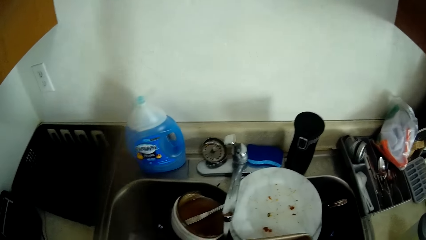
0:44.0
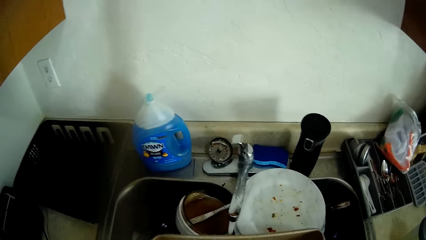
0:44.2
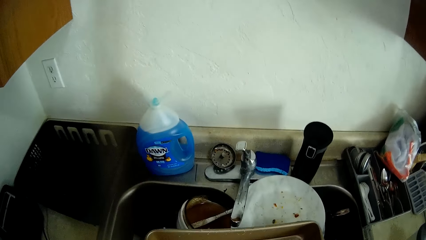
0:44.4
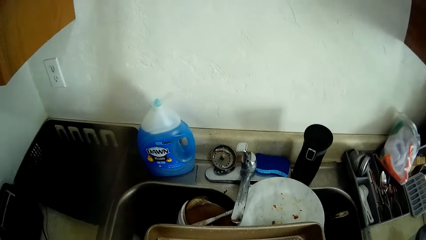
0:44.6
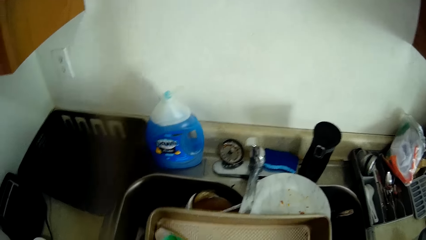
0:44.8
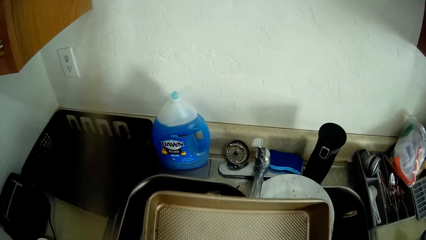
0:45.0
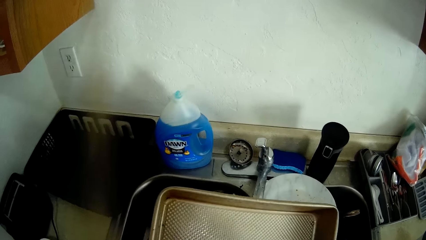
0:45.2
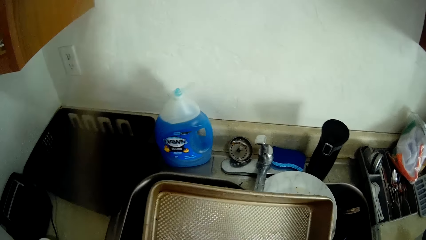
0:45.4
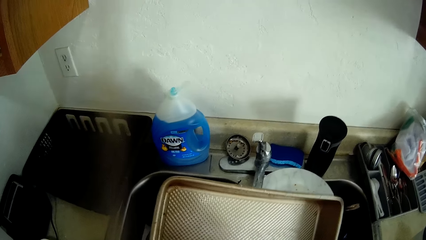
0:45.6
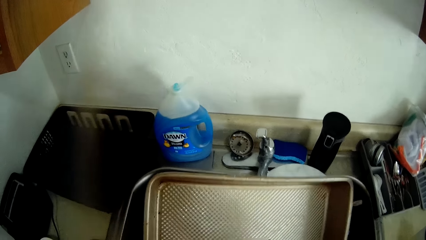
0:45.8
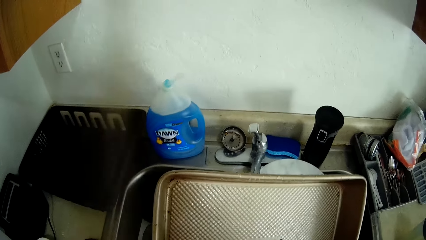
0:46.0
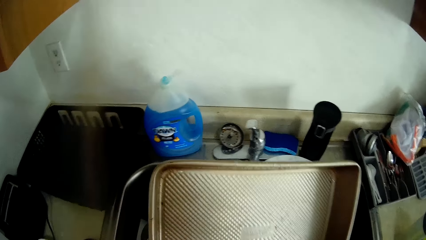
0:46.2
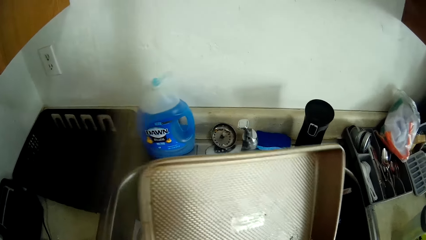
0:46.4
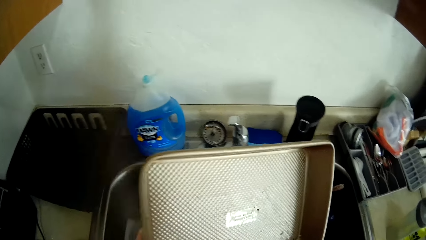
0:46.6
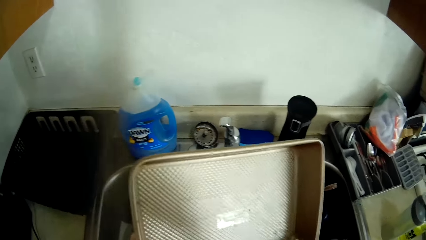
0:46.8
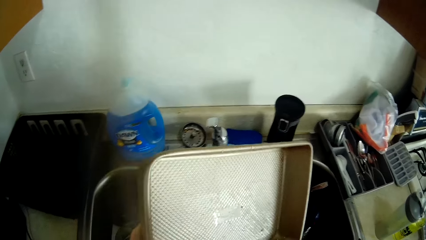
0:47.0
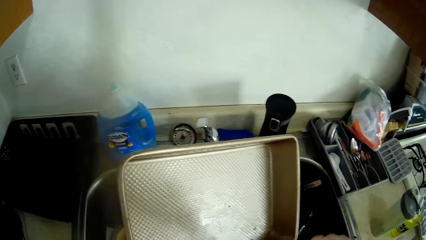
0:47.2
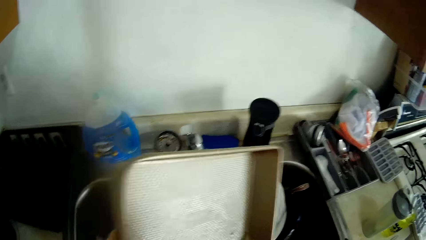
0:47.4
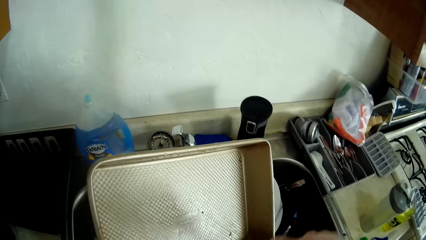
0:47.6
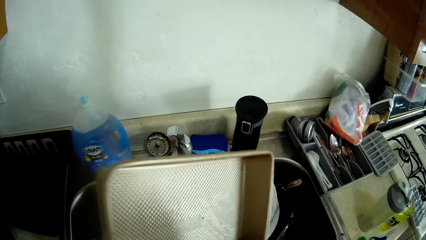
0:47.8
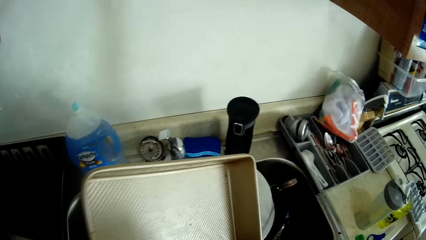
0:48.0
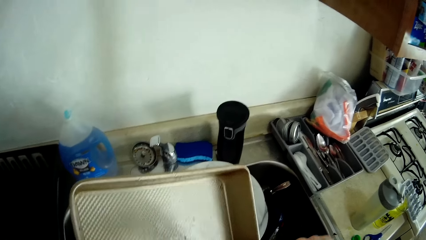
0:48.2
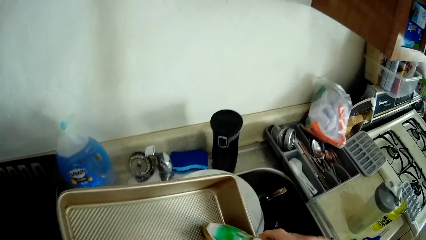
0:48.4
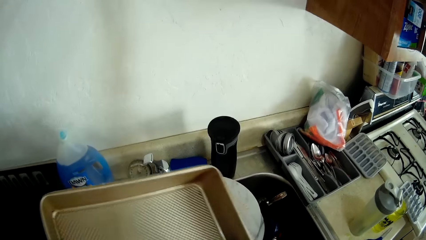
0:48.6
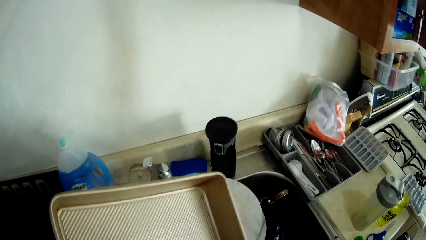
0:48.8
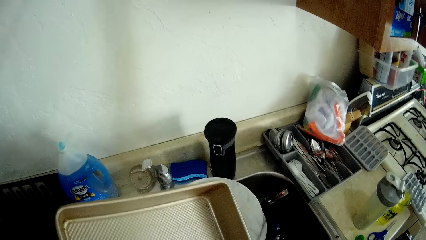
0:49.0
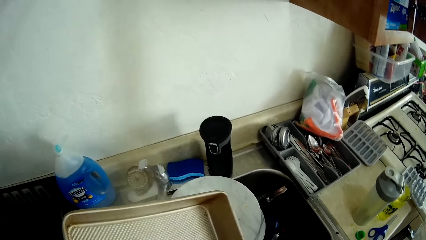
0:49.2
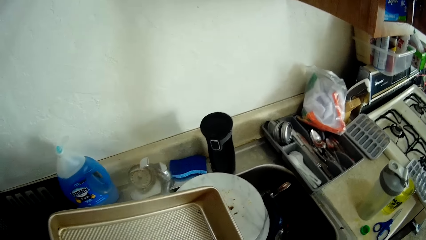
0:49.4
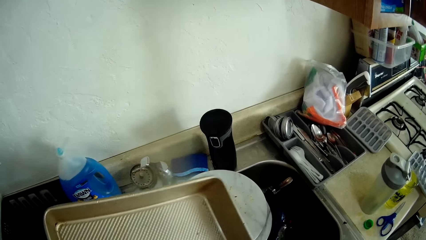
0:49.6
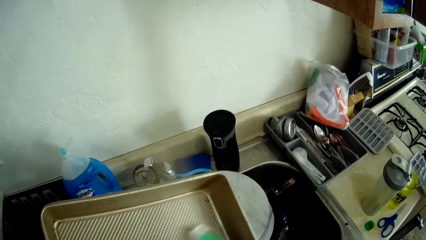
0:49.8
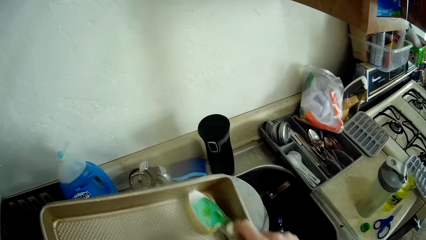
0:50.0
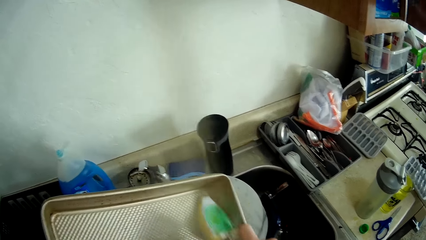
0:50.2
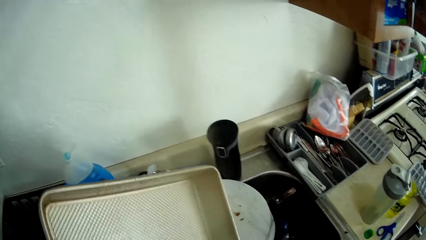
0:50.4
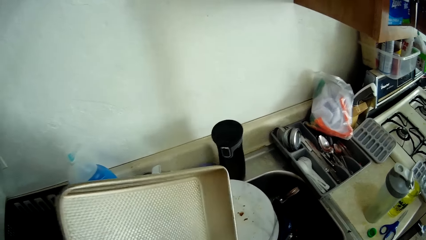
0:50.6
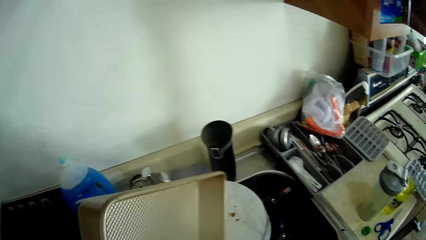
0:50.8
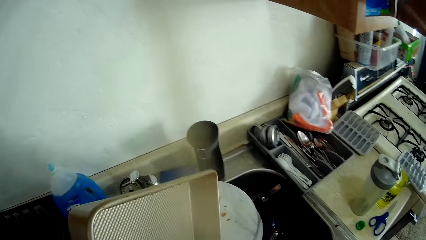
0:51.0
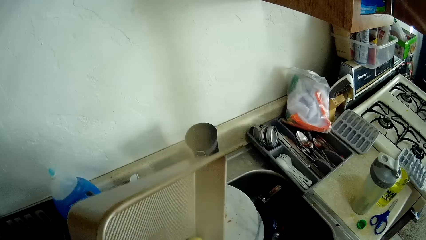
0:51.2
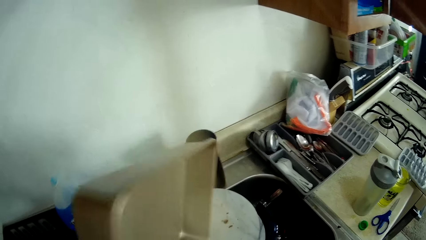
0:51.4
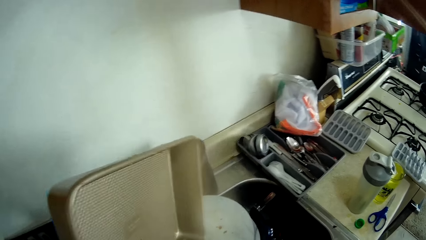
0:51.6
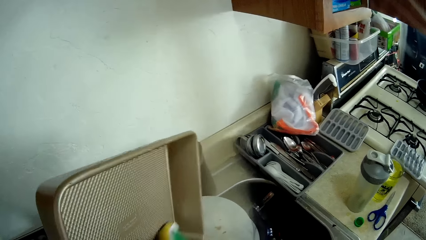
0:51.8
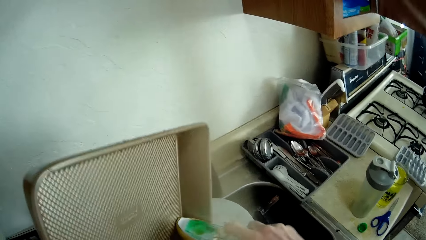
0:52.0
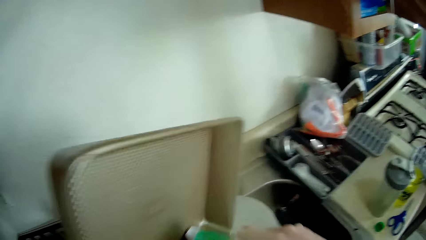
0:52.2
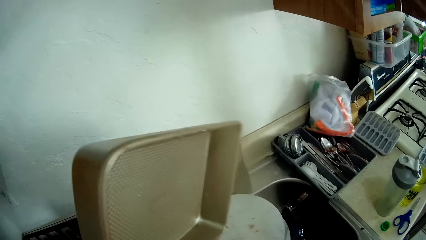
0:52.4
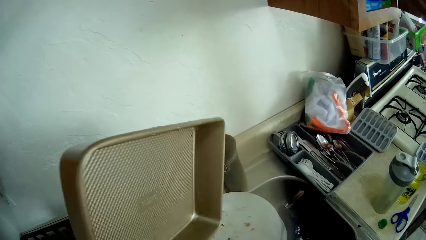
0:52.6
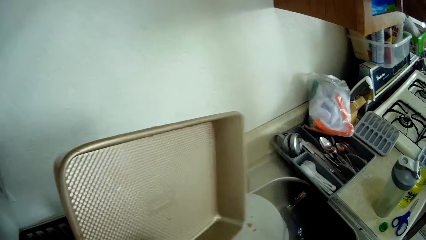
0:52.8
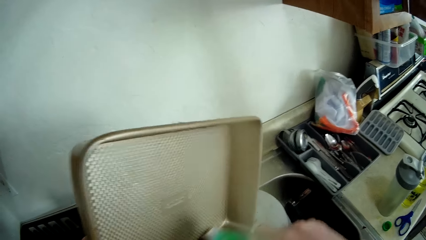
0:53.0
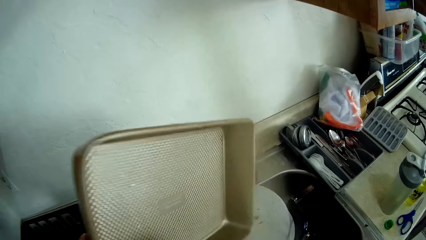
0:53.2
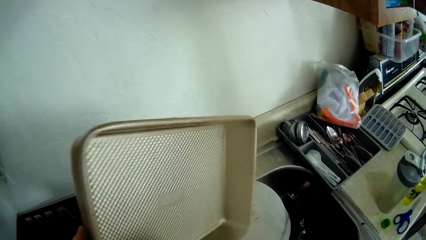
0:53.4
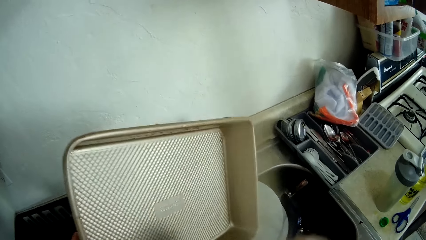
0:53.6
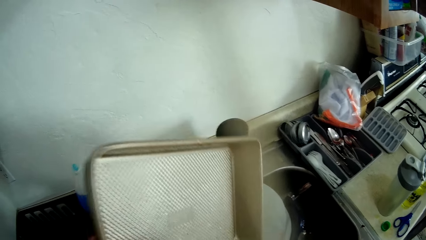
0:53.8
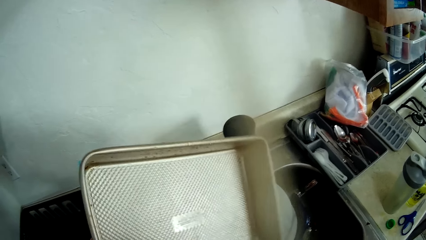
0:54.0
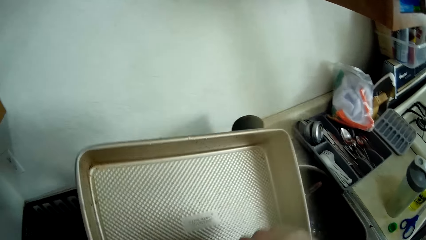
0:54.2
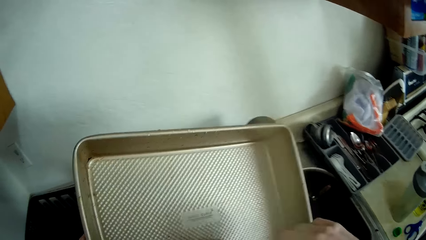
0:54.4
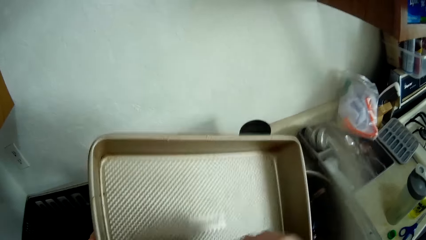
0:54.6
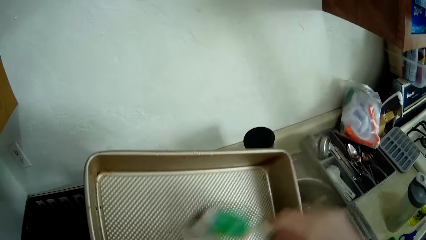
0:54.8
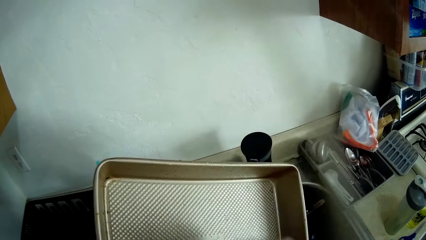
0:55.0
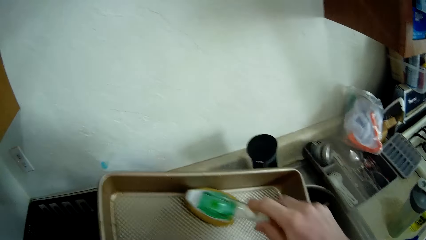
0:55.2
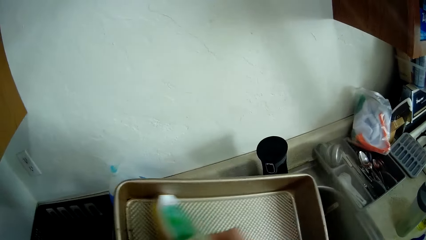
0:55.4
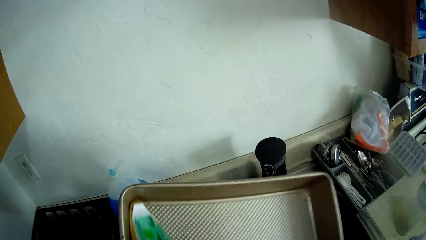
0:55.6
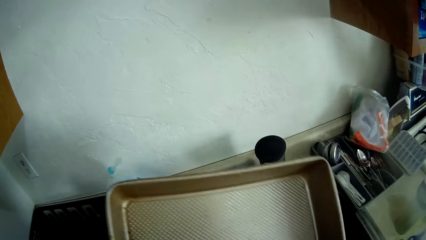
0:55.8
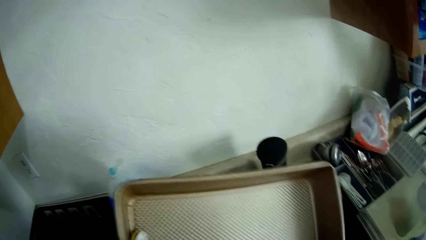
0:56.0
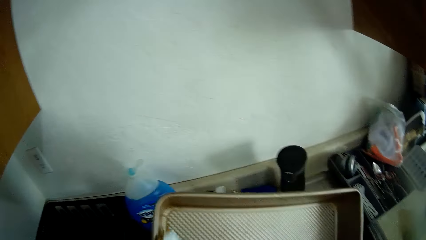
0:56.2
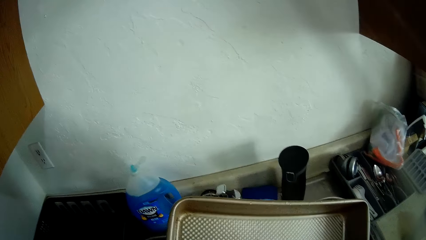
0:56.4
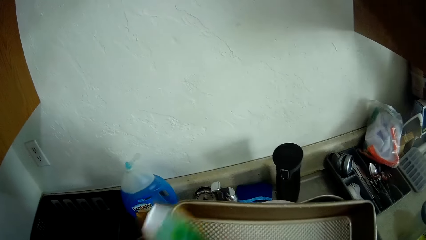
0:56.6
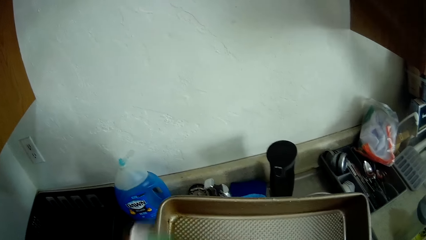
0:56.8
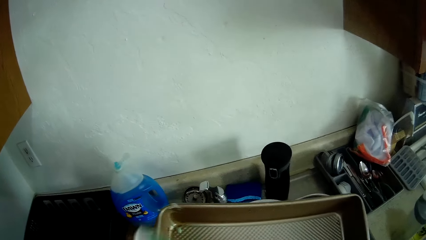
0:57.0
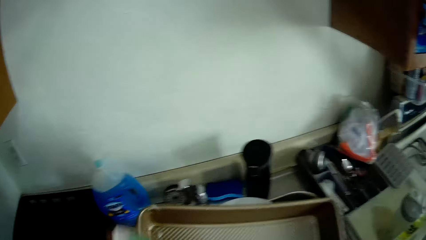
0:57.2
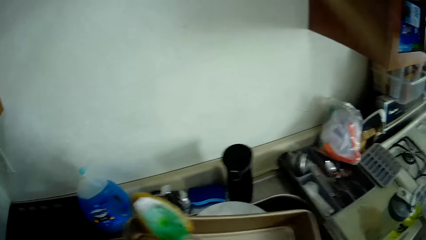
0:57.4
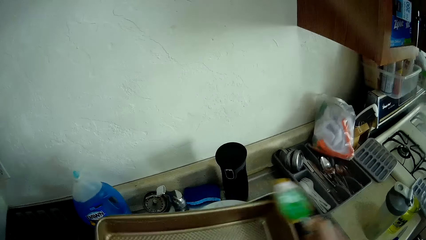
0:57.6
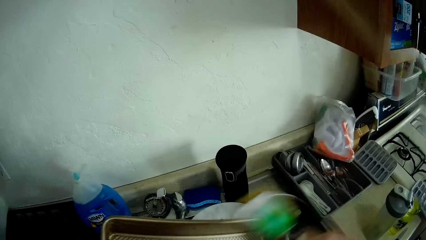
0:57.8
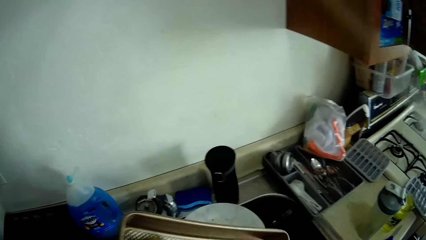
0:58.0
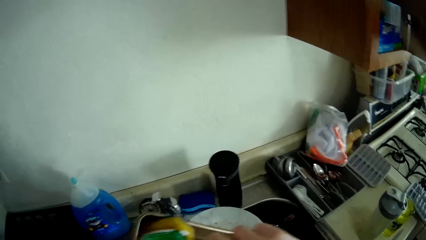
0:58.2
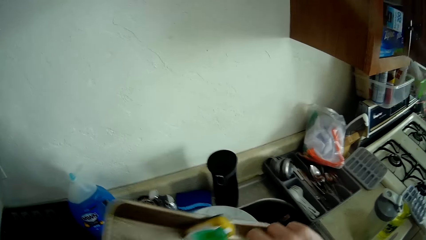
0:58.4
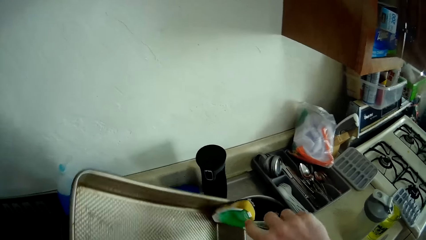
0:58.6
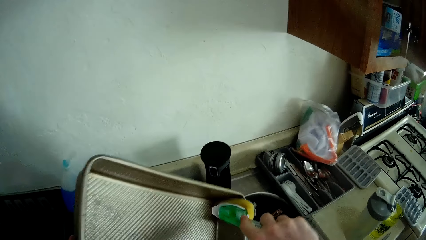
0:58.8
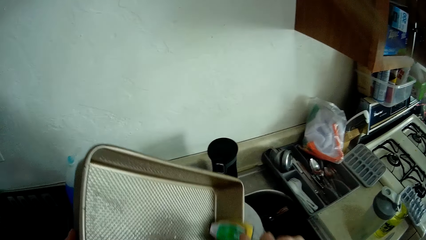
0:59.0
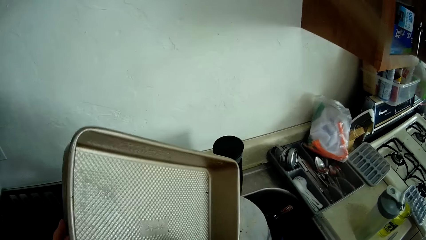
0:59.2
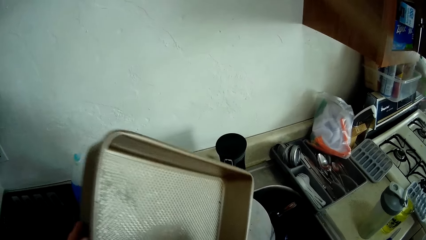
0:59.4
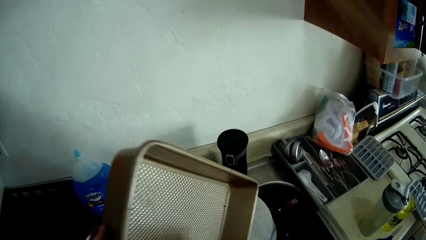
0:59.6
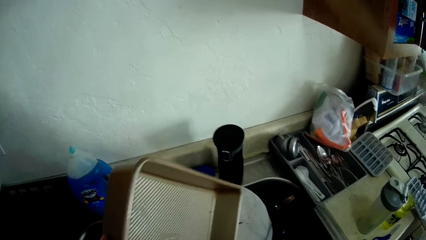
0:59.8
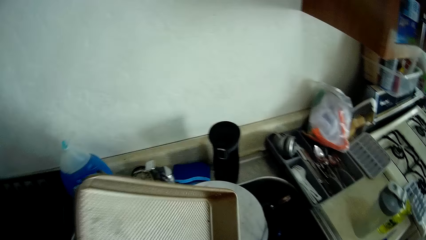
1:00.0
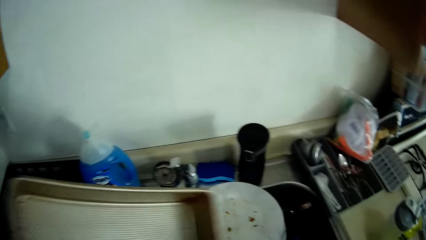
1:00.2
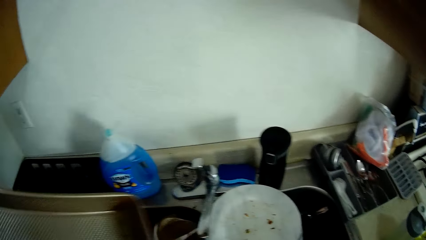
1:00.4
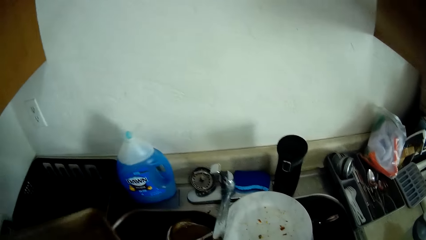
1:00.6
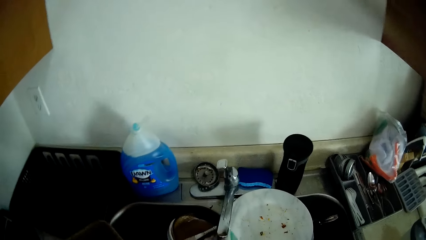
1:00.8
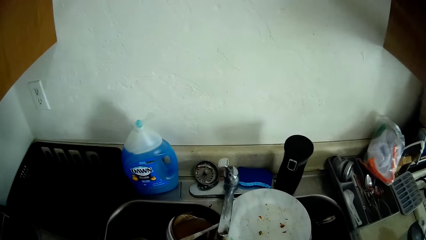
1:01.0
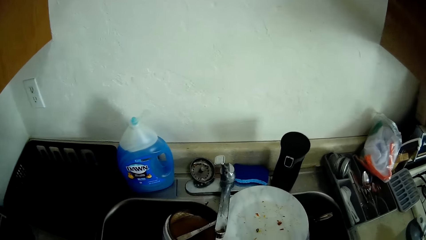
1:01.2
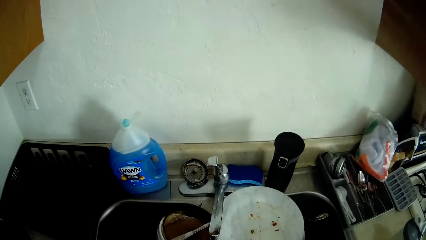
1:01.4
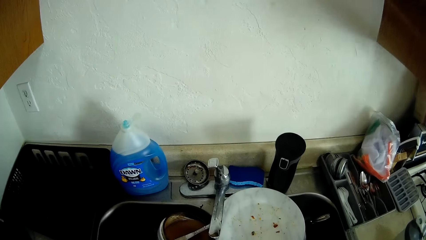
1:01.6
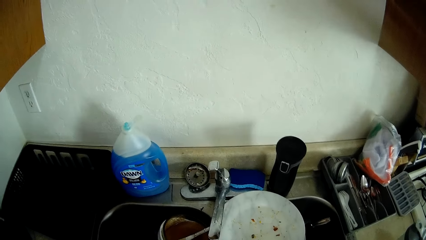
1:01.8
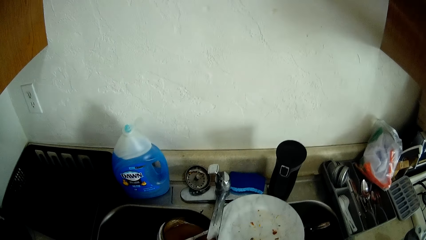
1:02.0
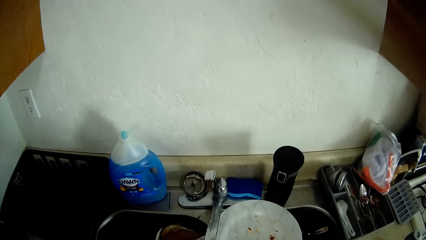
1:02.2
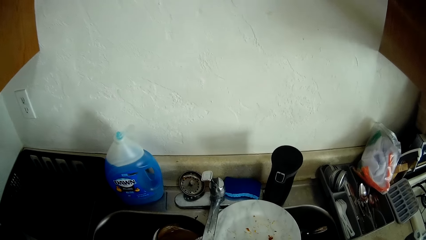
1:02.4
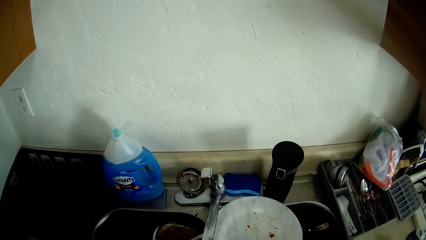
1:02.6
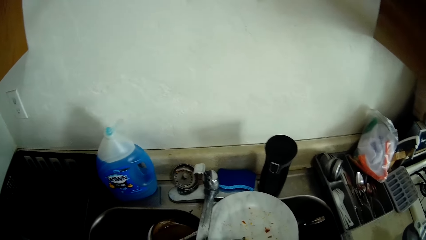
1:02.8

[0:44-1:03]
The camera wearer holds the sponge in her right hand. She cleans the plastic rack.
